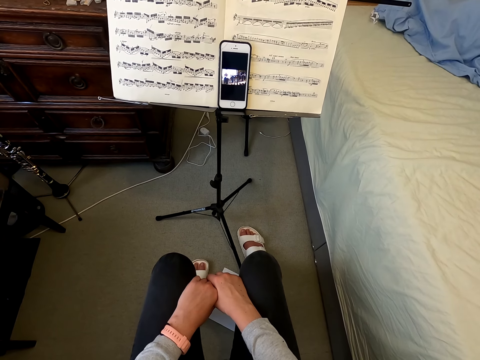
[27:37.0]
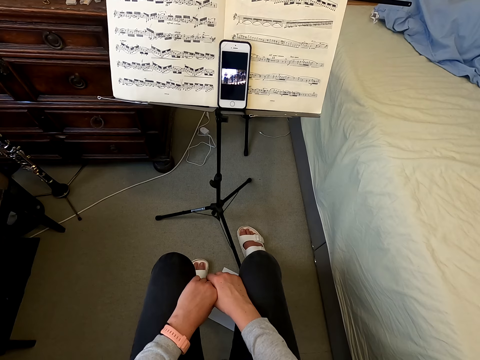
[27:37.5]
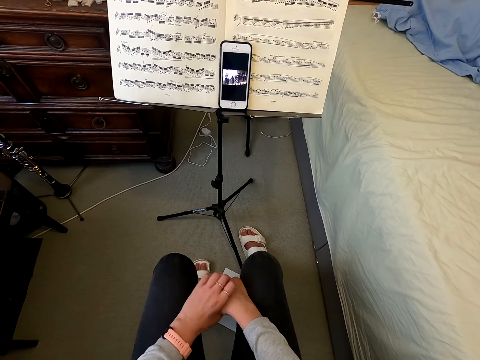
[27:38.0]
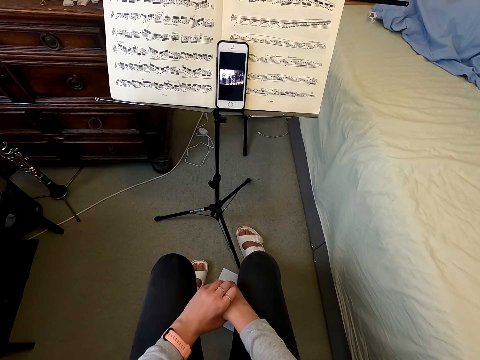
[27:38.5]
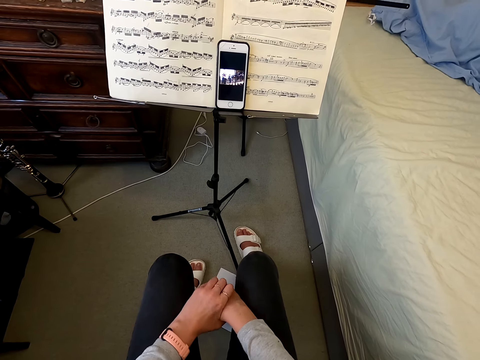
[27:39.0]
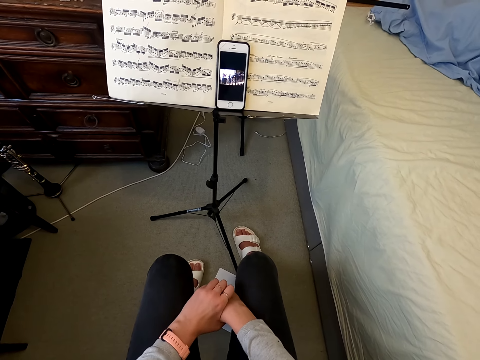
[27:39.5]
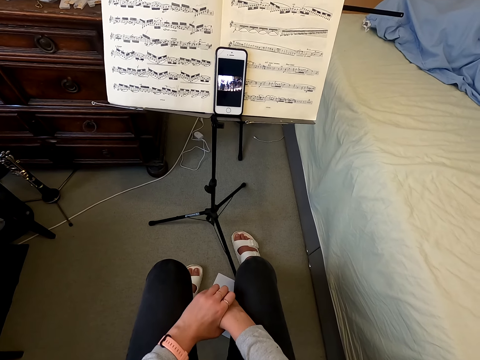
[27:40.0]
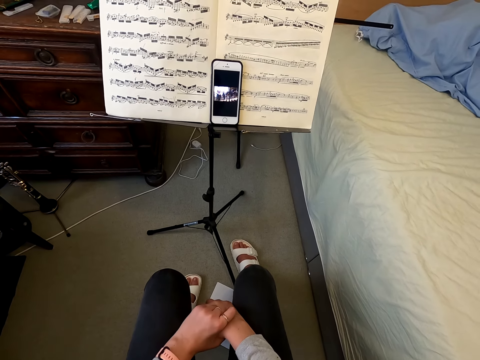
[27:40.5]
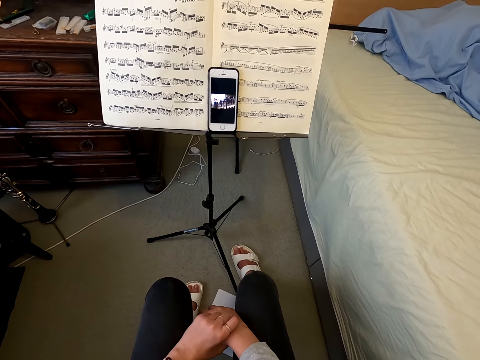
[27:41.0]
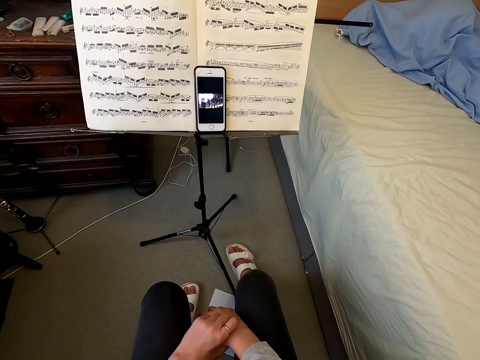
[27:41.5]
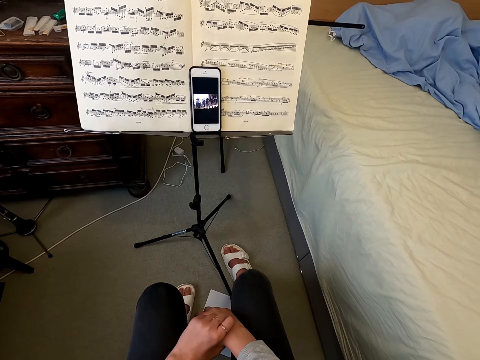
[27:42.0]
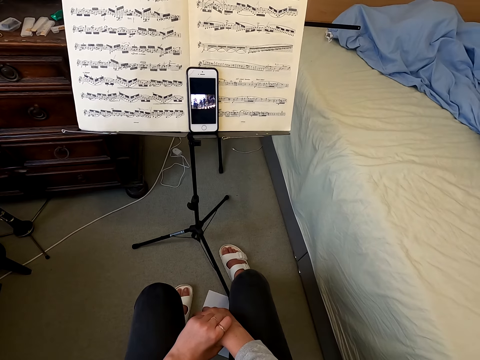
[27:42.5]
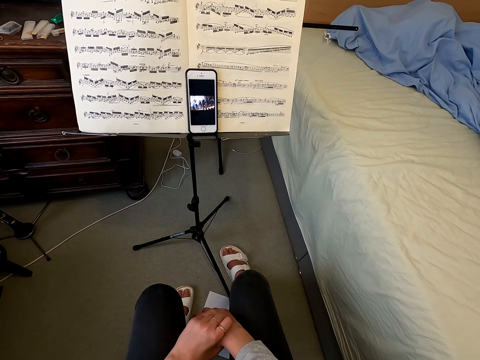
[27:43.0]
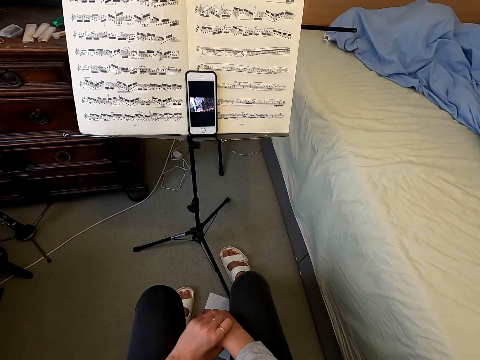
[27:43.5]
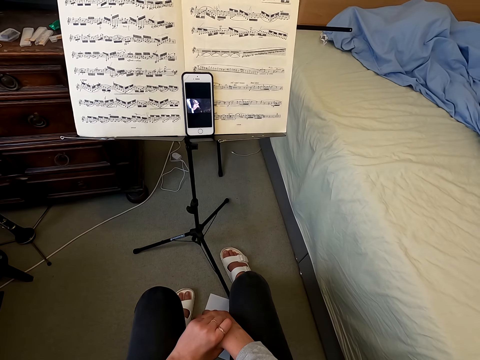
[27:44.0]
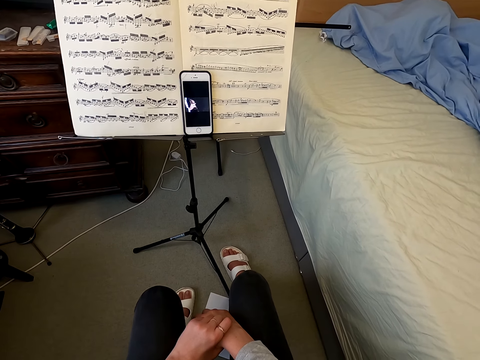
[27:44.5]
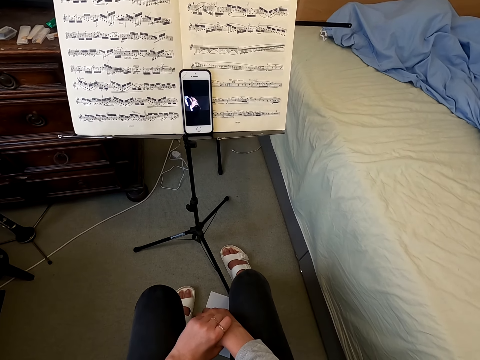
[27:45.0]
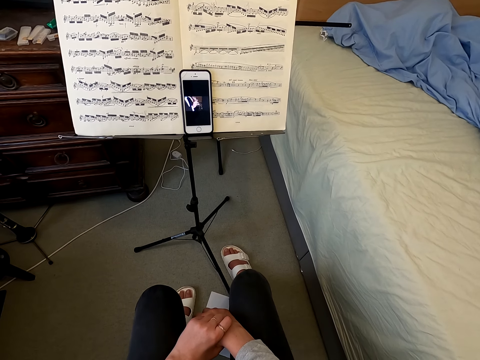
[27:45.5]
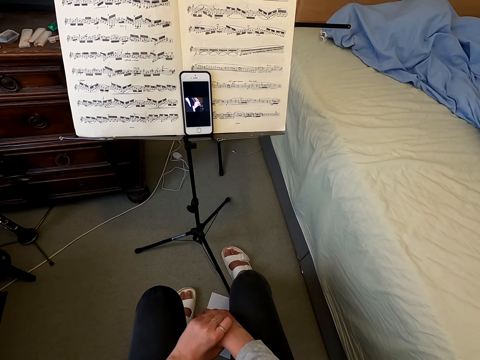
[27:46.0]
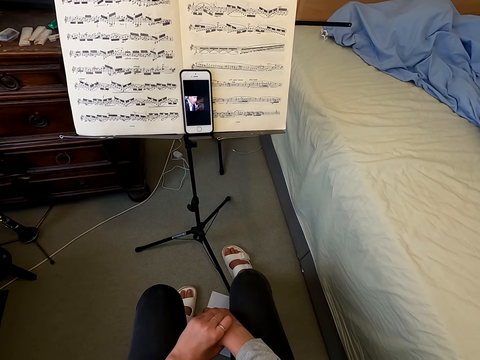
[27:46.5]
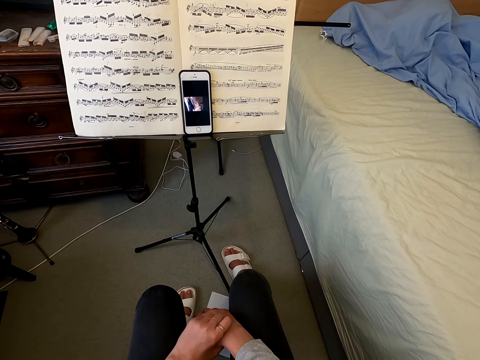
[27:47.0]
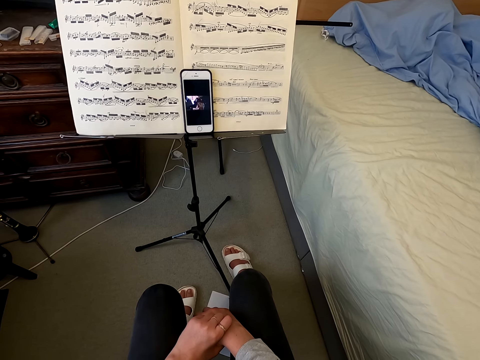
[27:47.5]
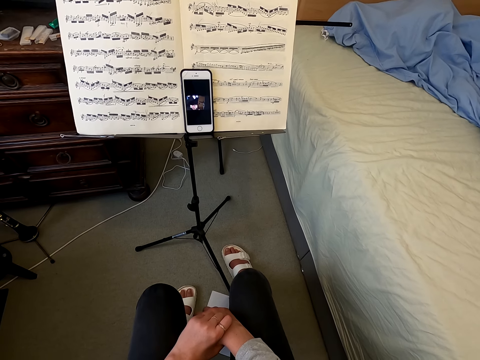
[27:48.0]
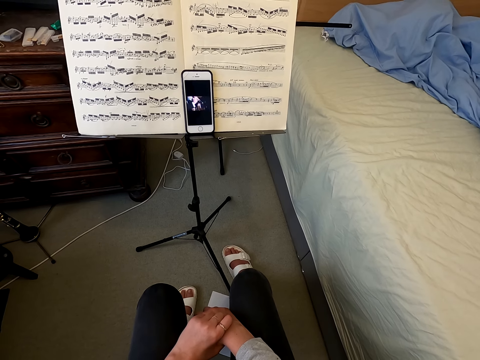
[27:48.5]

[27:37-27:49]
The camera wearer scratches his hand.

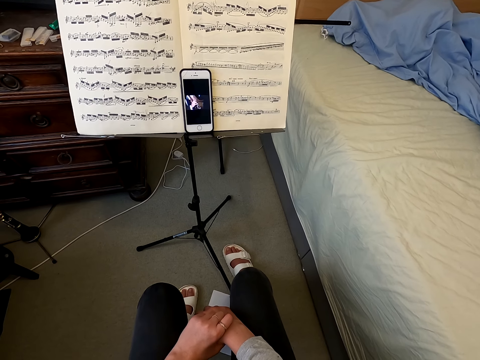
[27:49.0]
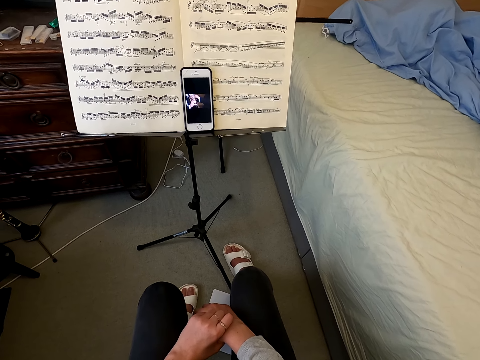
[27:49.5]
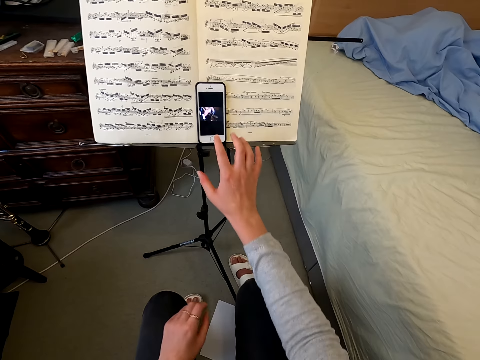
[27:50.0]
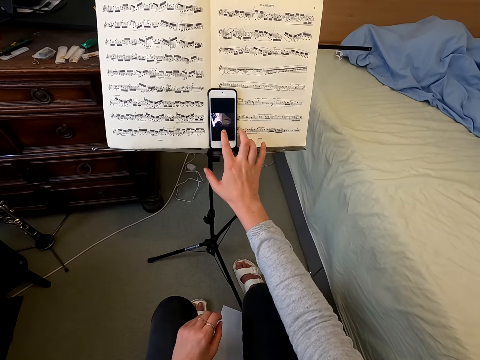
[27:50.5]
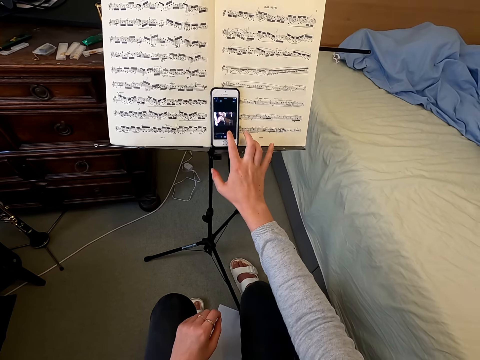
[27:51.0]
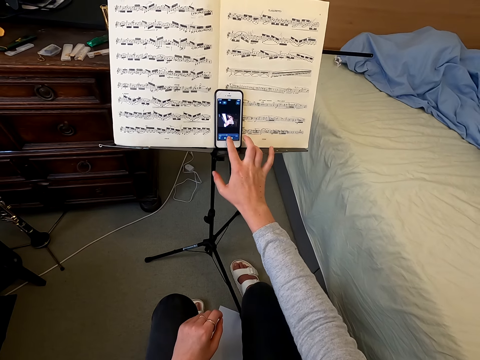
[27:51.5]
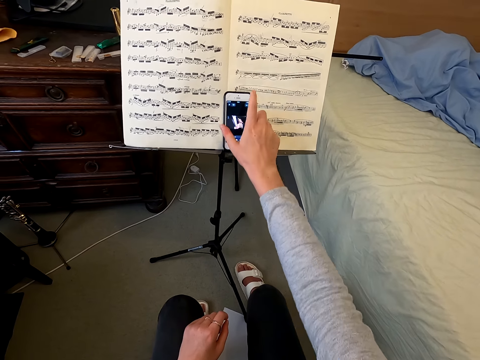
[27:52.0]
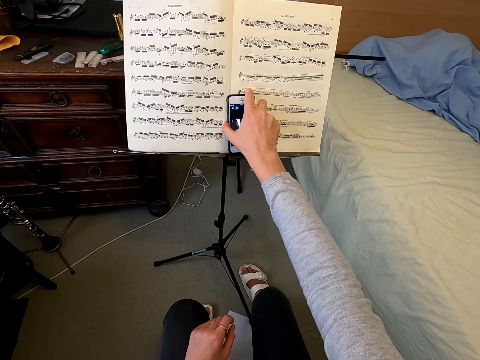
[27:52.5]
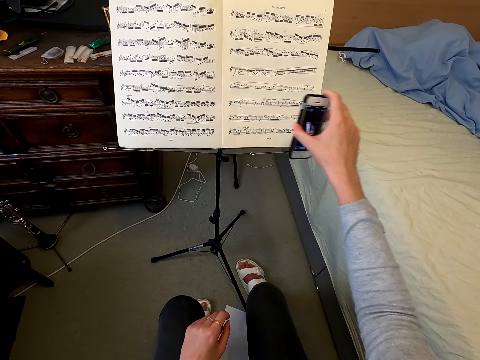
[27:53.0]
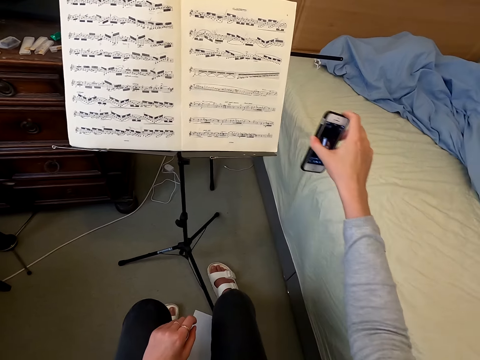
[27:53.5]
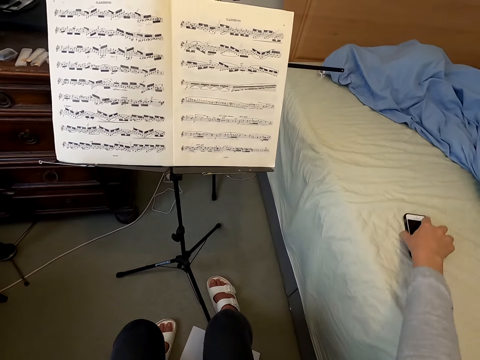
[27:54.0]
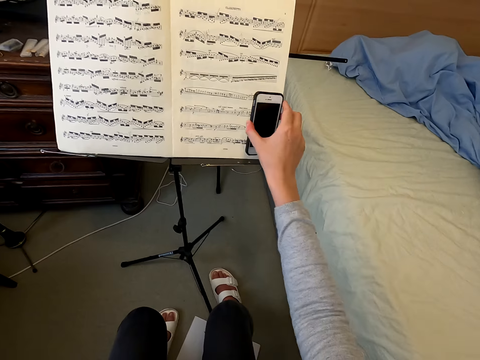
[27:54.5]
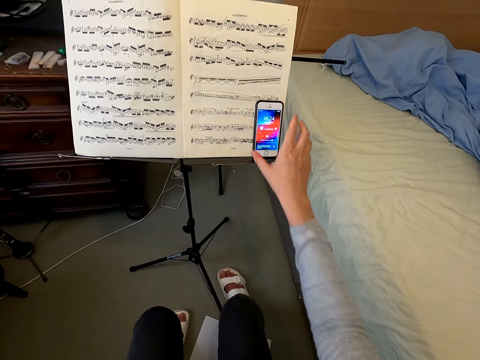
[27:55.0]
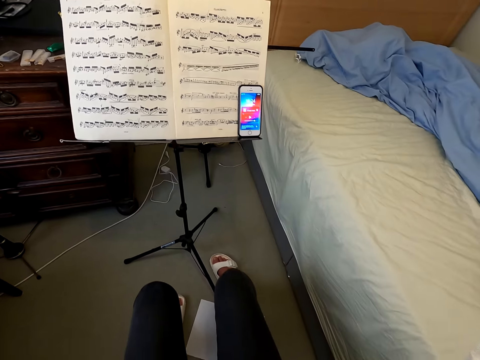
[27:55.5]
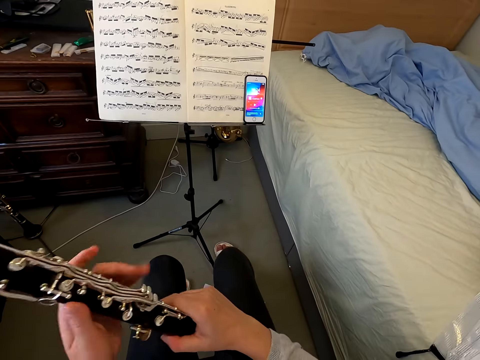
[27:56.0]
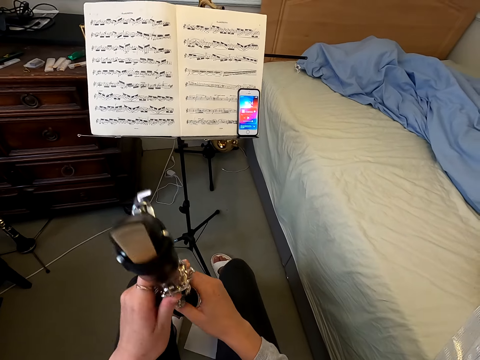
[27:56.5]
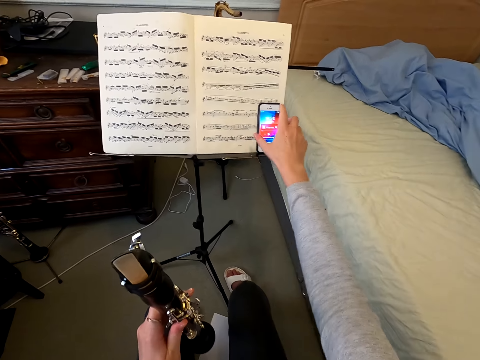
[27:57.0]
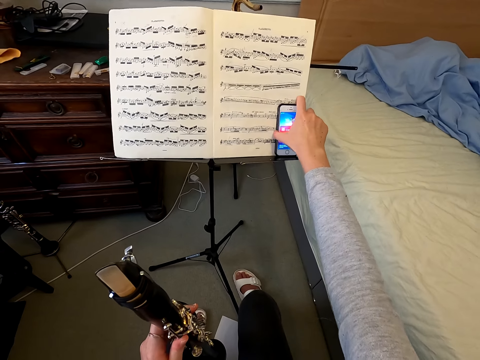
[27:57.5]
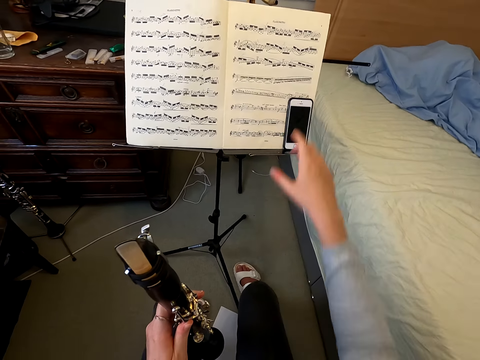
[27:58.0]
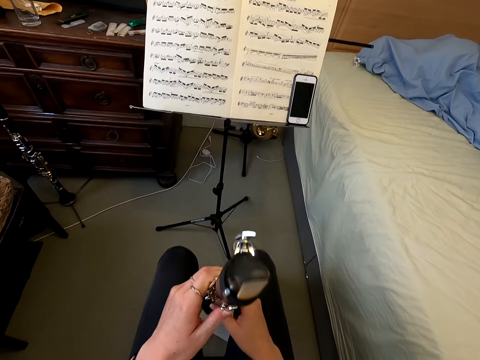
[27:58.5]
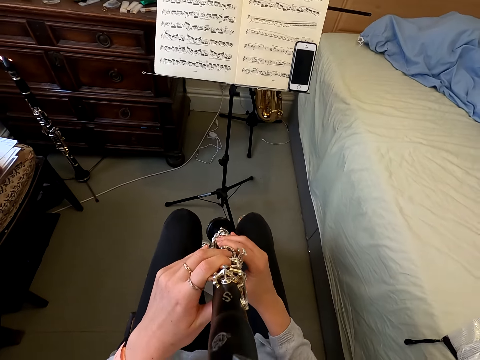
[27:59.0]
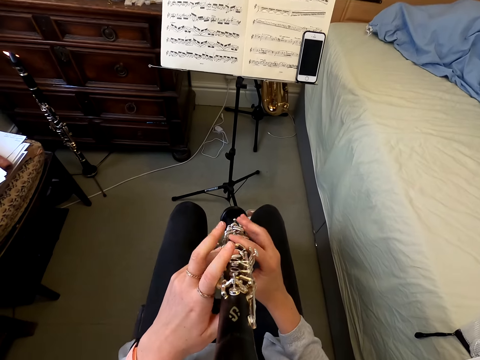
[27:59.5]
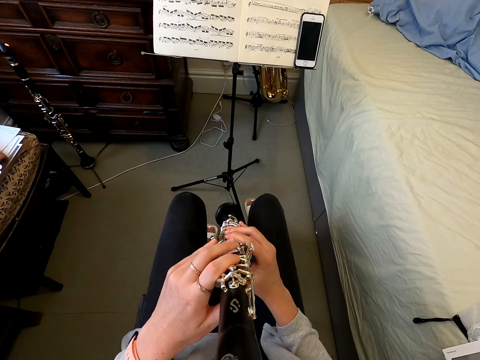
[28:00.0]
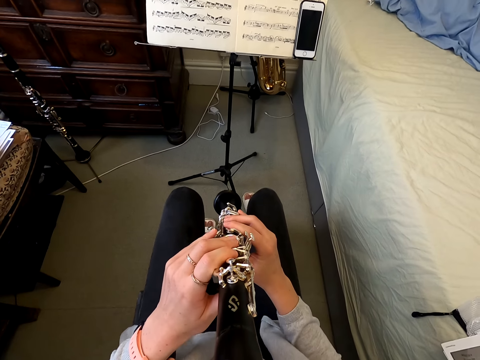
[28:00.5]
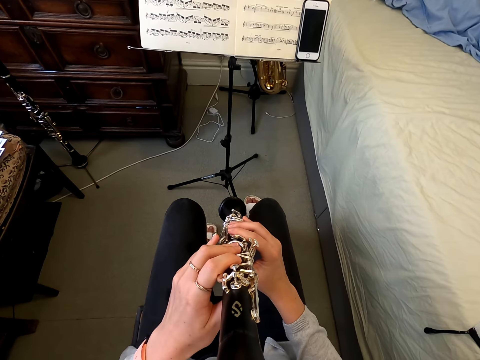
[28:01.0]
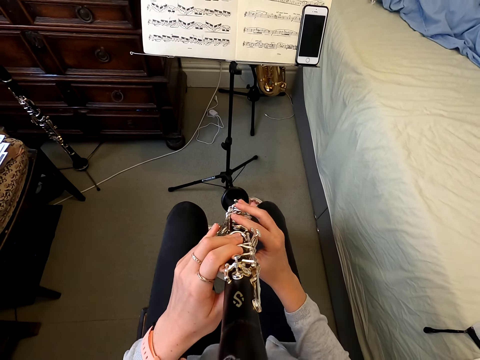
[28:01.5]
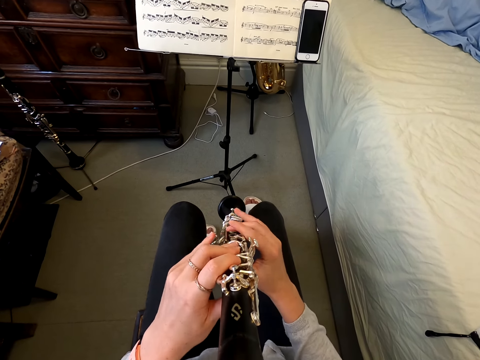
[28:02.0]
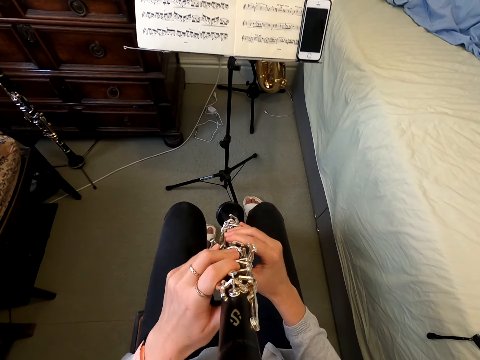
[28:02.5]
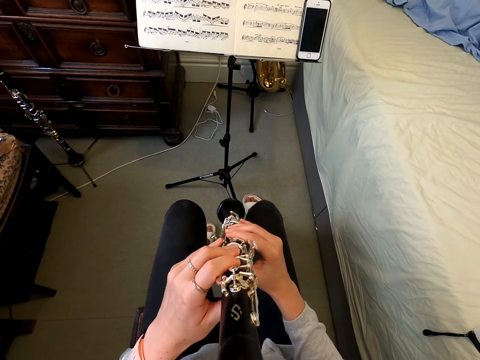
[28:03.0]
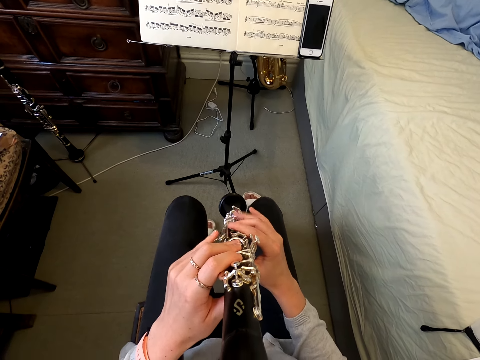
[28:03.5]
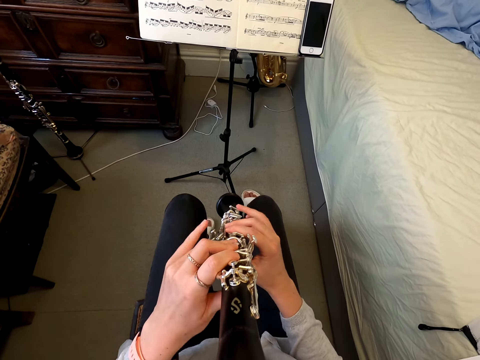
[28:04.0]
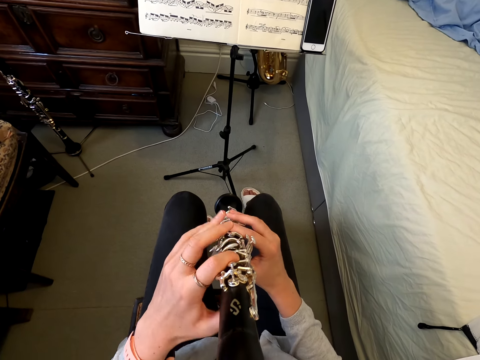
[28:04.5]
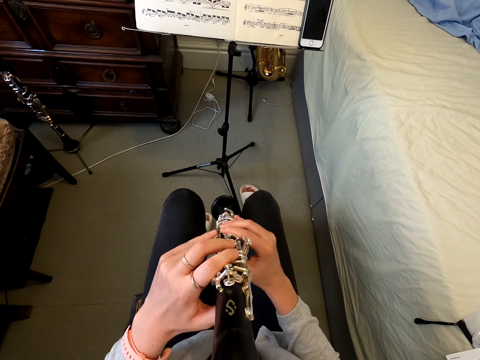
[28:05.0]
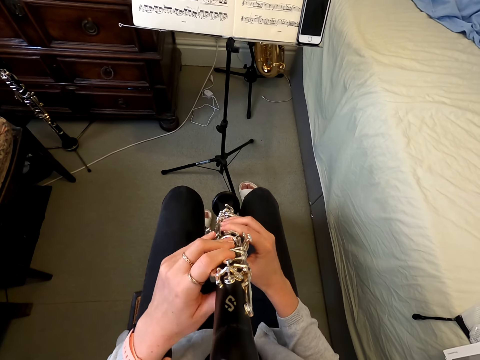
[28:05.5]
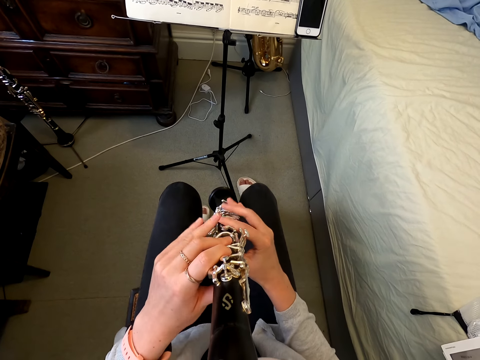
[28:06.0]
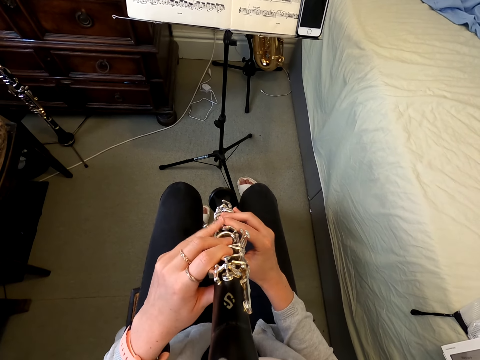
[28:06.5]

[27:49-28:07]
The camera wearer dials on his cellphone. He picks up the cellphone on top of the book. He puts the phone on his bed. He puts the phone on top of the song book. He drops his hand. He stares at the book. He holds the reed instrument. He touches the clarinet. He presses the phone's button. He switches his cellphone off. He plays the clarinet.
